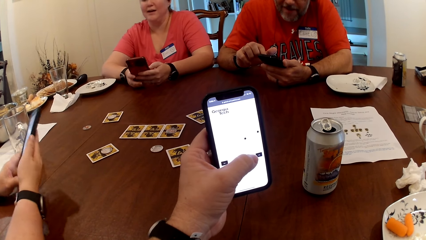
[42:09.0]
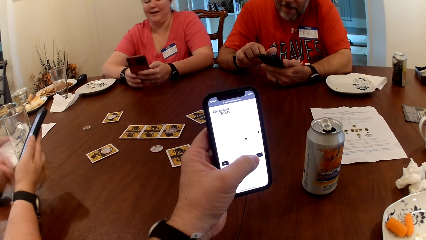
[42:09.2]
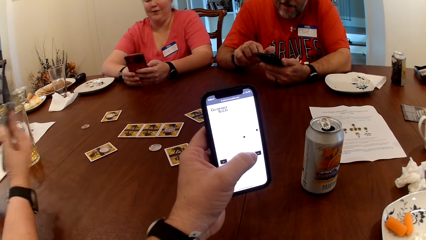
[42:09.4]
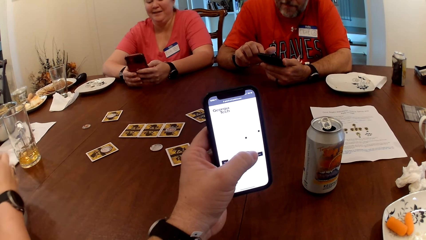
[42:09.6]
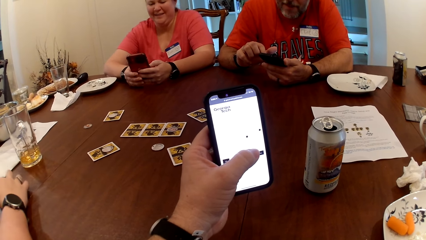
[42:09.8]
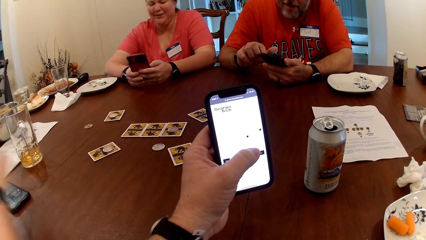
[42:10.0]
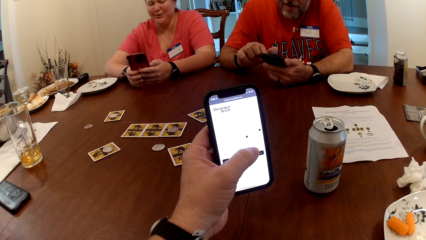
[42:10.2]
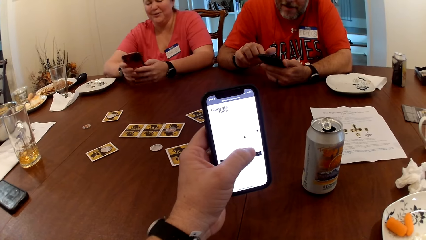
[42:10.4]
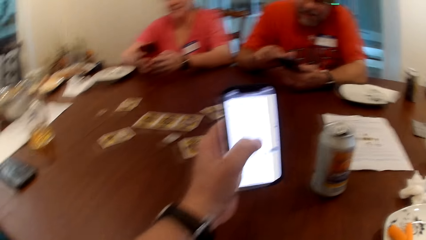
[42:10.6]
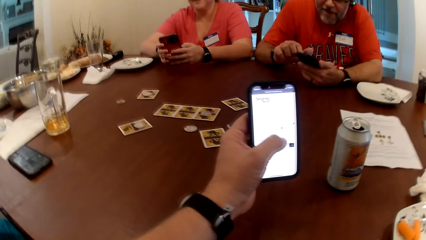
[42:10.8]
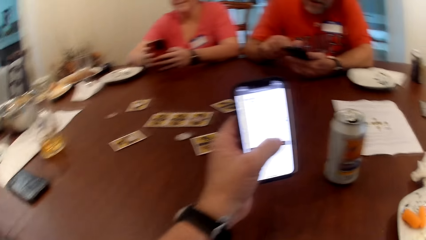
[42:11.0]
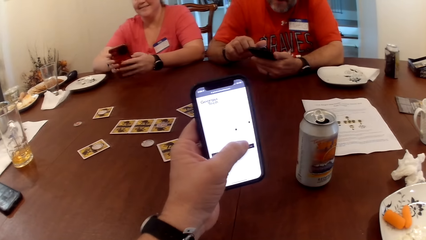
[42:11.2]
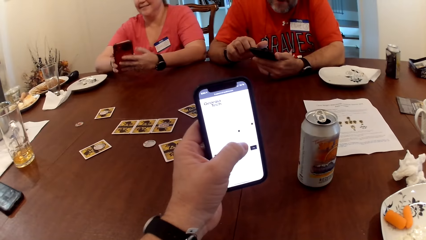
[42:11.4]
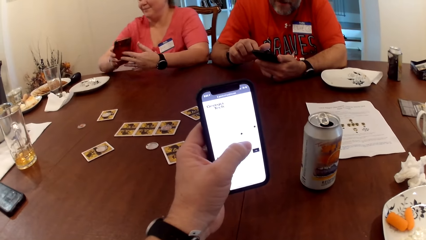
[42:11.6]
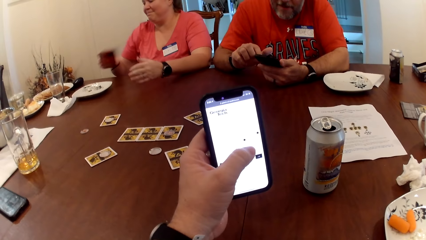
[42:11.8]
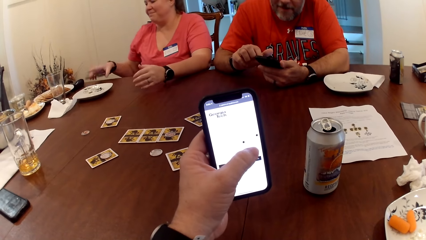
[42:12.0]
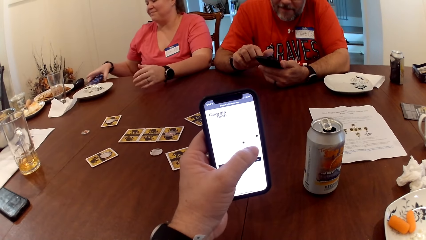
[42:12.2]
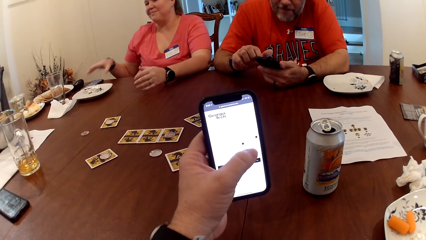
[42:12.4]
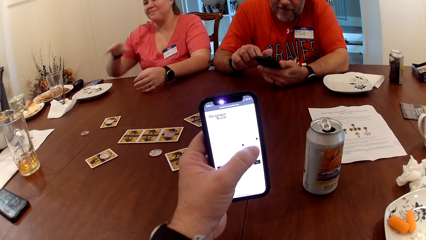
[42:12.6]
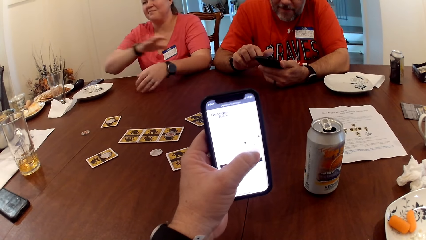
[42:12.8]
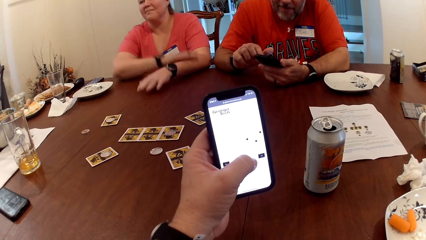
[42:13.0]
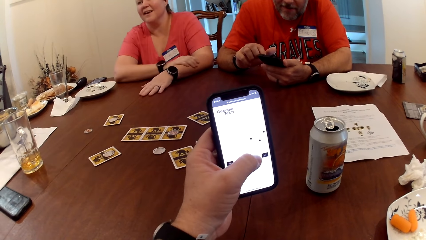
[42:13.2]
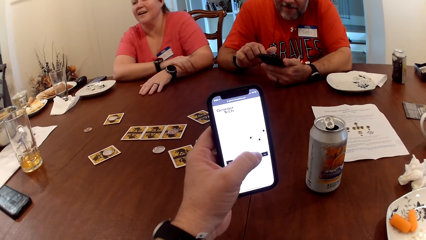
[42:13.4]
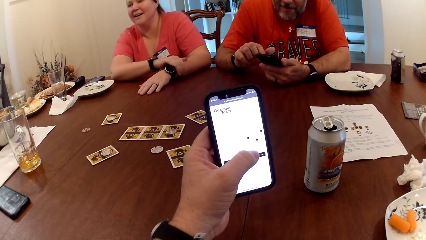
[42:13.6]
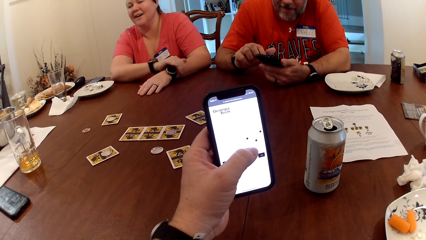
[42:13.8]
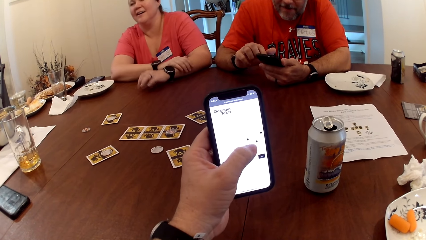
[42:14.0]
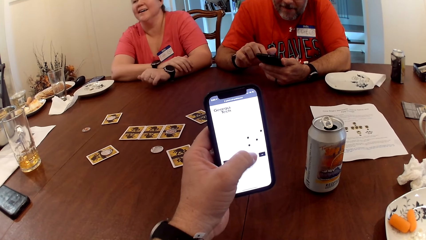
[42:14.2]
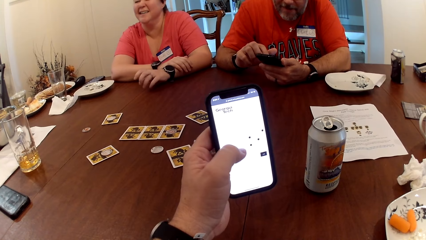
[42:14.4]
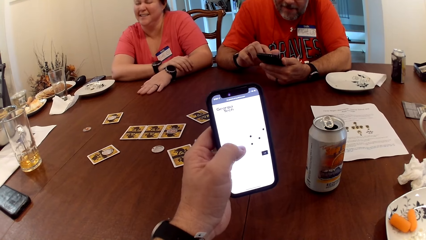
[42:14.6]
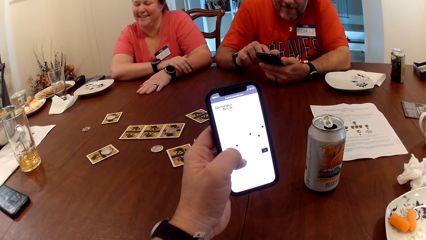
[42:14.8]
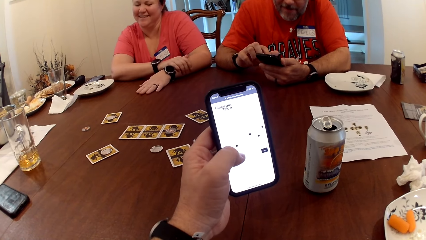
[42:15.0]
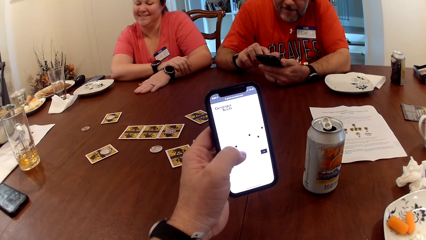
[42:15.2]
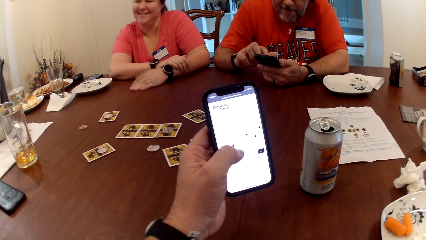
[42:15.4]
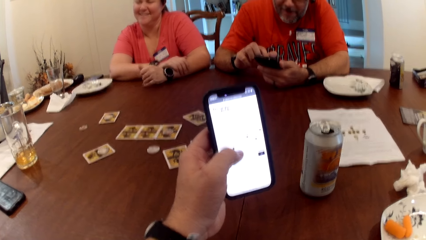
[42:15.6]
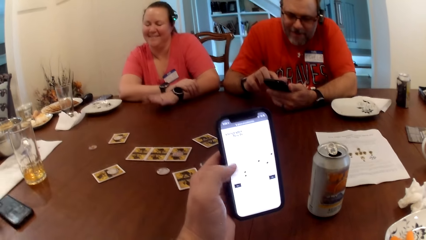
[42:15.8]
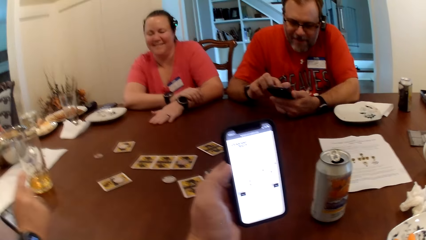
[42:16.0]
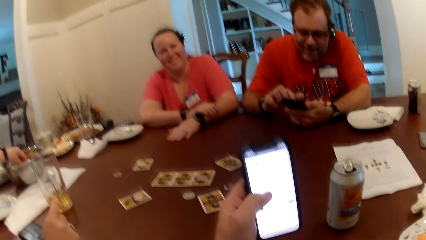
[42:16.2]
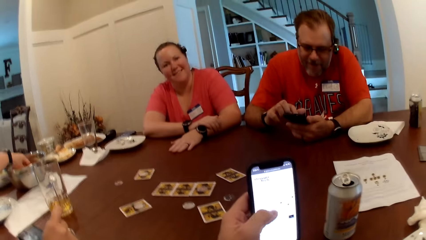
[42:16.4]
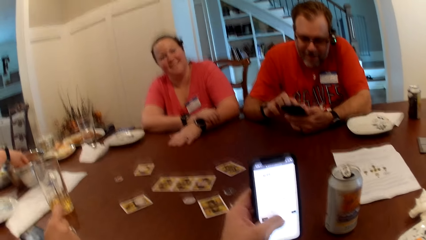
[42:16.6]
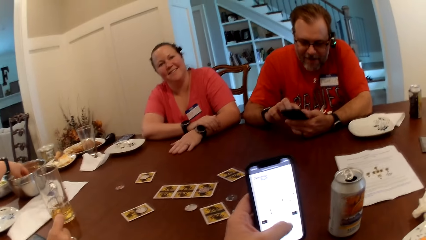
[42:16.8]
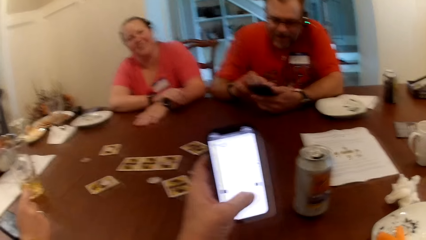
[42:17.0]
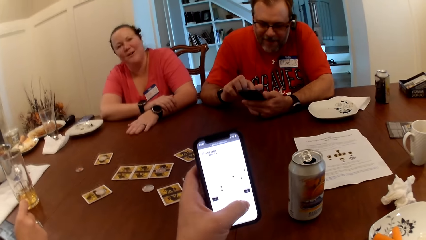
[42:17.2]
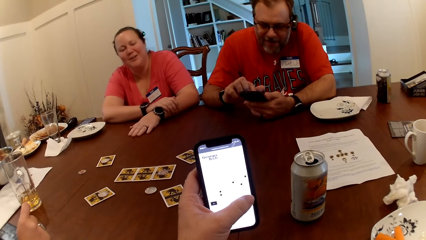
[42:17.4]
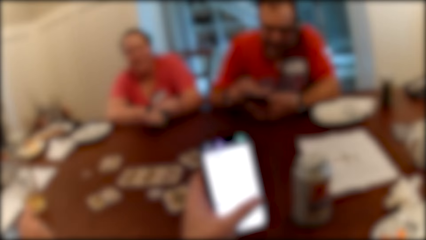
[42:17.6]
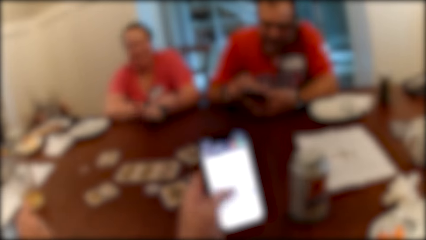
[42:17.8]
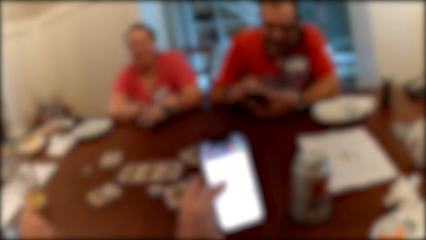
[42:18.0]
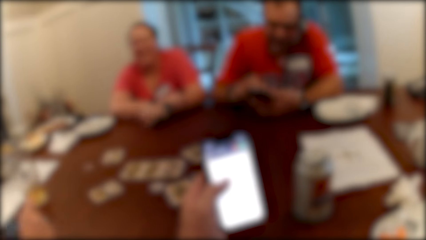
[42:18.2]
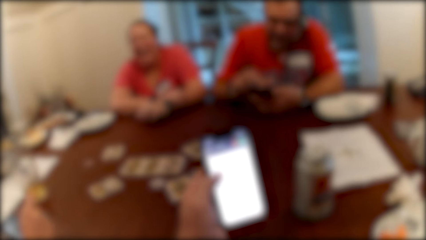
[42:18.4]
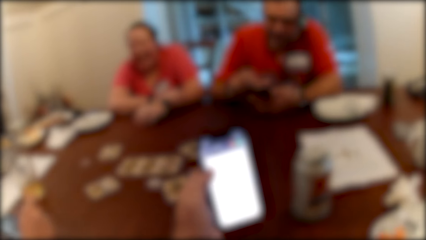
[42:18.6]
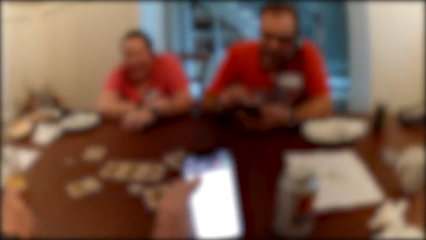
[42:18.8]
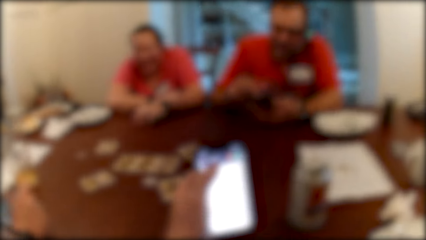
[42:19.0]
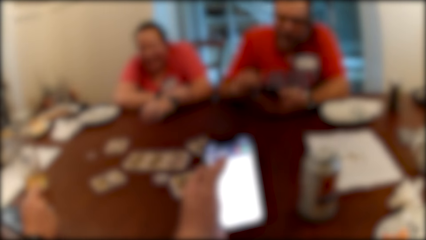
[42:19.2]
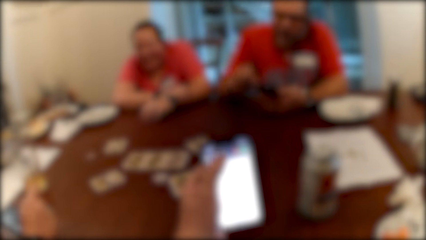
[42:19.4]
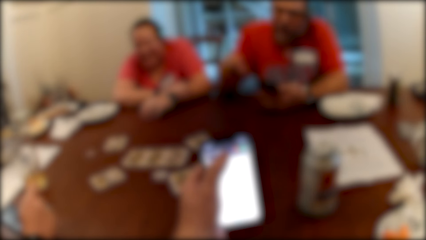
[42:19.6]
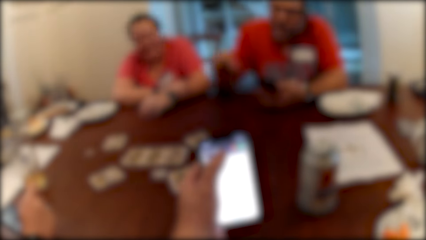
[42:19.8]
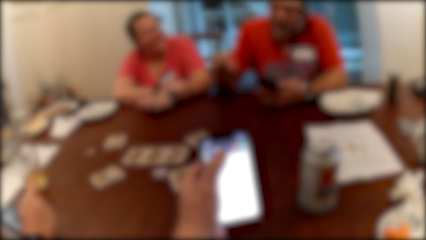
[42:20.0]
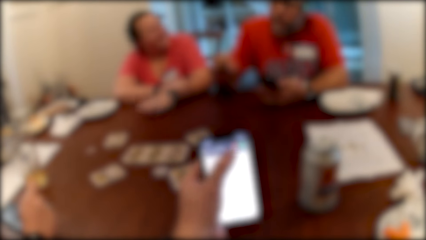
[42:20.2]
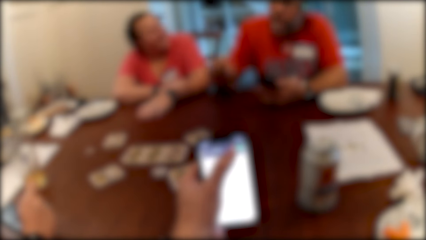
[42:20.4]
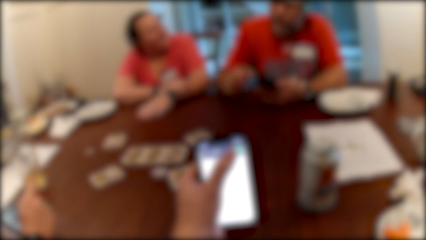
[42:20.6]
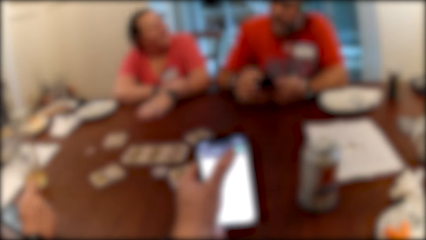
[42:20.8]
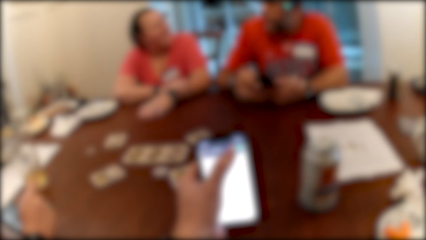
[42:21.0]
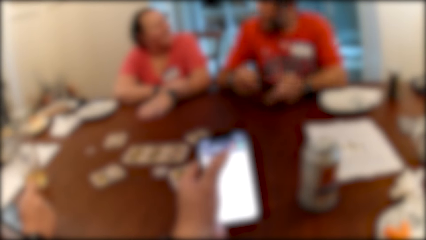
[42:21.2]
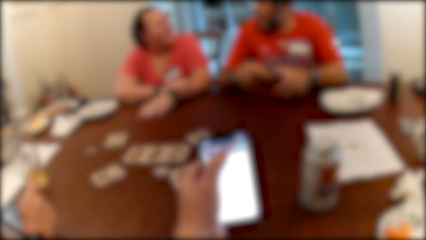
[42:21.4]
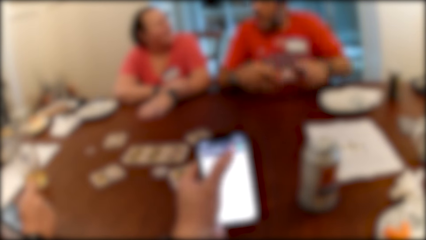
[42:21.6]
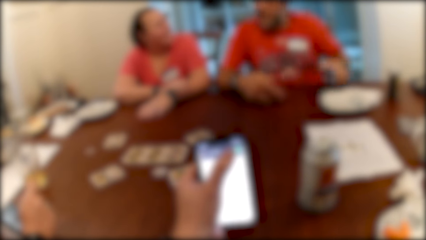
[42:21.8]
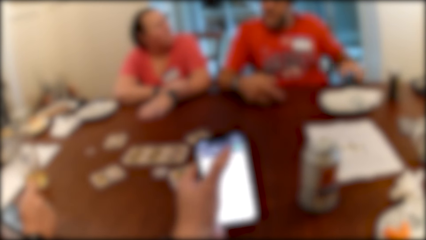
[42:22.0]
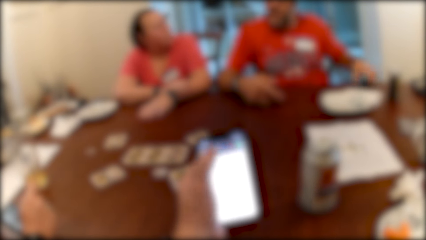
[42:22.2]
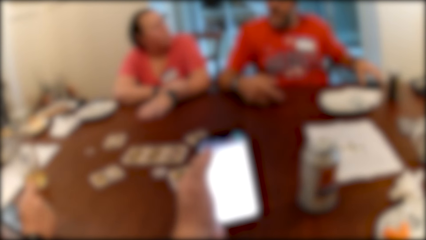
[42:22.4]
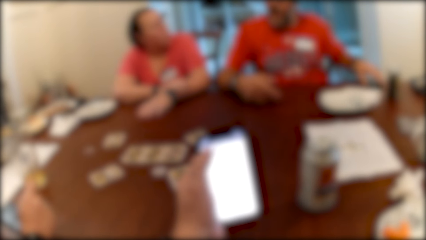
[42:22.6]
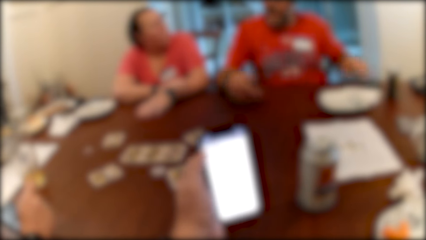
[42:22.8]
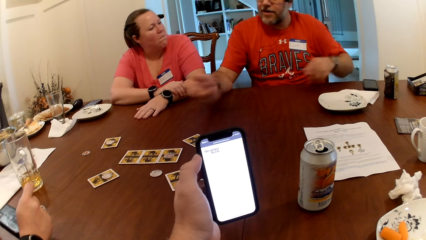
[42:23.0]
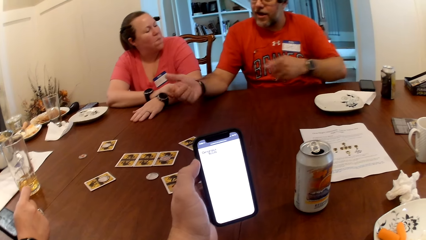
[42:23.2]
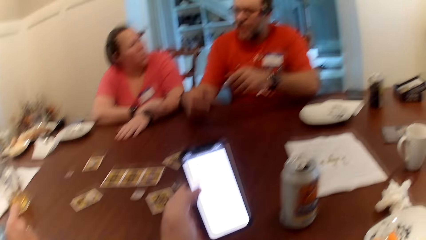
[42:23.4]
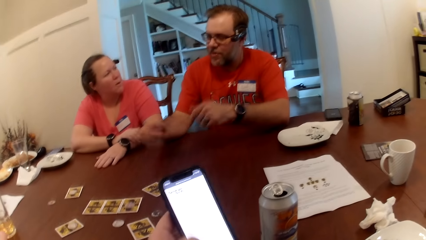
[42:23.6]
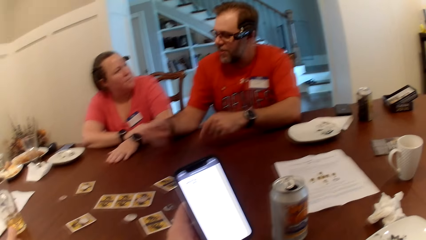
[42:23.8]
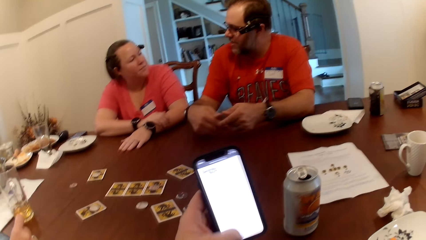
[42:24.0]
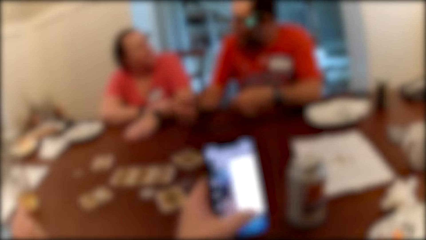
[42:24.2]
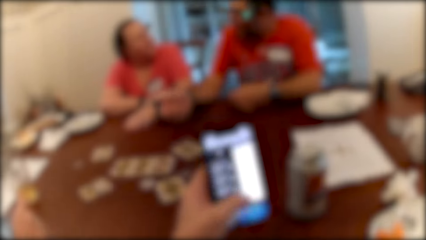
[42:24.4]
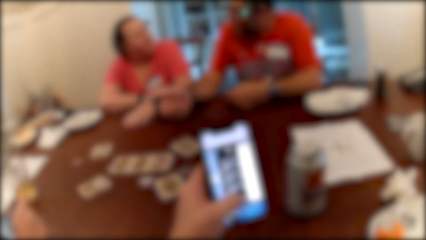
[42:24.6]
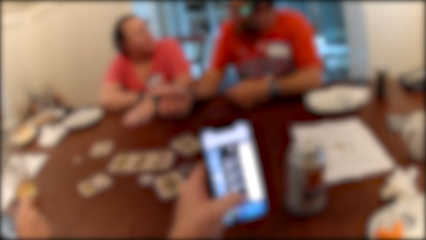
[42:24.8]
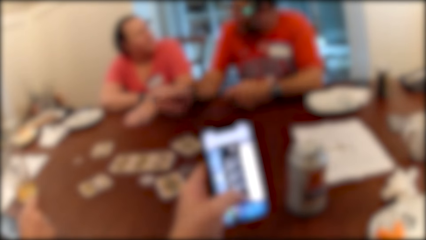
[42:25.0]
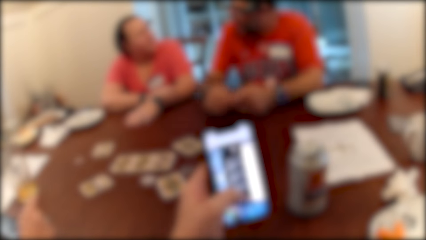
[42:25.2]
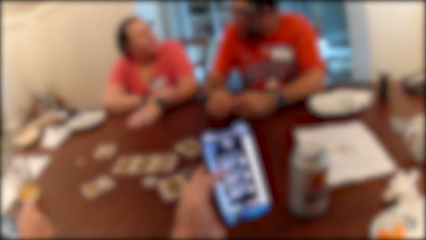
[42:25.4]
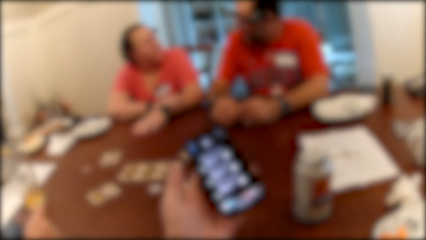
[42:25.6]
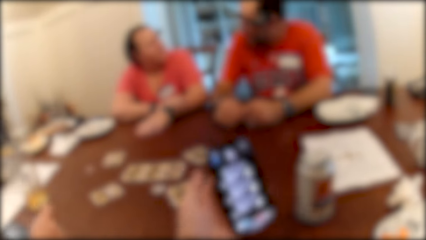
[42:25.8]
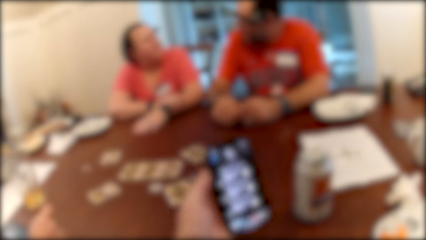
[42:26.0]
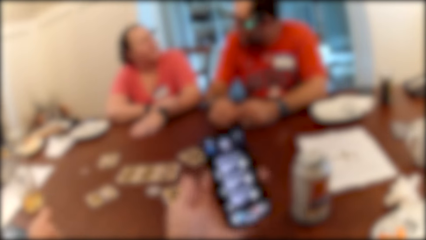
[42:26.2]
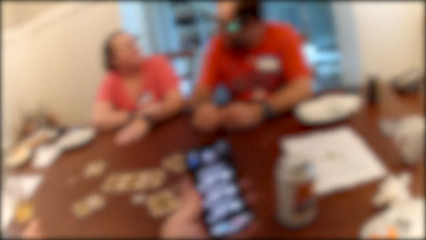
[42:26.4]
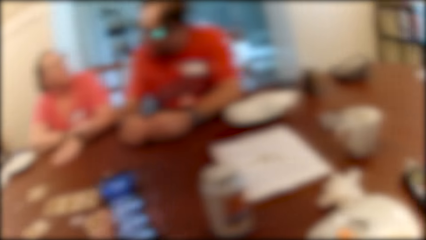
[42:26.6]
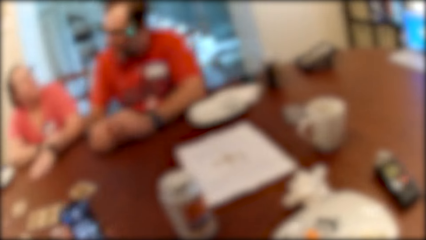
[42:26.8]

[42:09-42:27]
A woman drops the phone on the table with her right hand. The camera wearer operates his phone together with the others. The woman interacts with another woman. The first woman talks to the camera wearer. The other woman drops the phone on the table with her right hand. The camera wearer operates his phone together with the others. They talk to the others. The first woman puts her left hand inside a bowl on the table. A man speaks to everyone at the table. The man drops the phone on the table with his left hand. The camera wearer operates his phone. The man talks to the camera wearer and the others.
